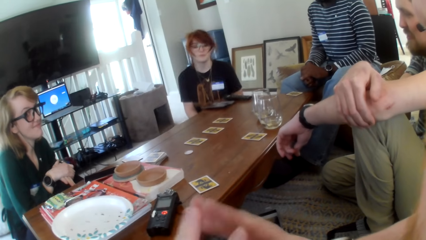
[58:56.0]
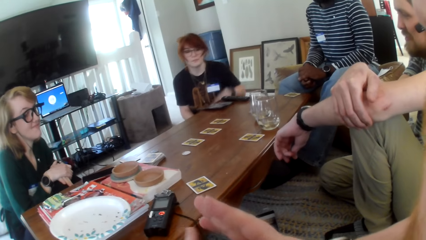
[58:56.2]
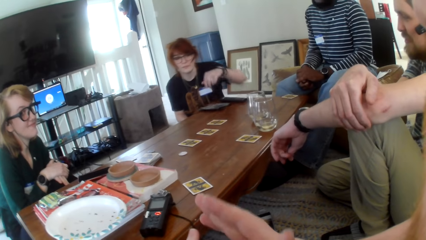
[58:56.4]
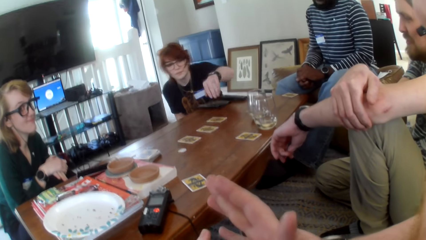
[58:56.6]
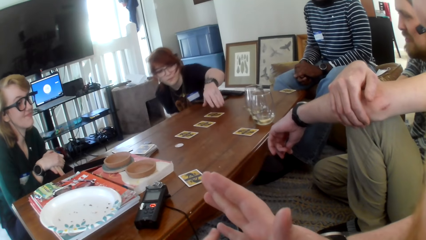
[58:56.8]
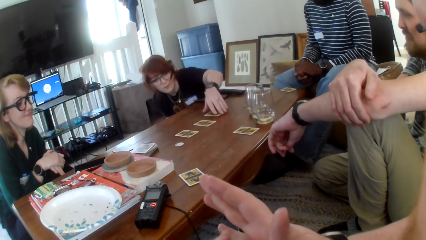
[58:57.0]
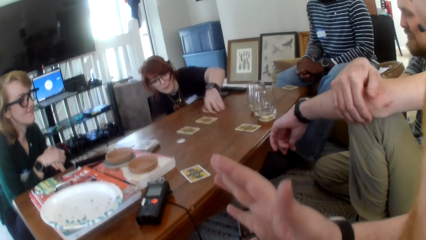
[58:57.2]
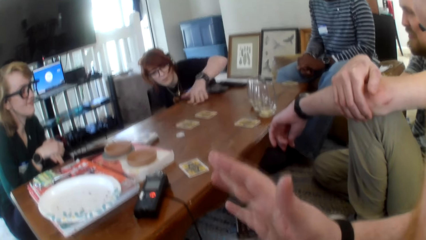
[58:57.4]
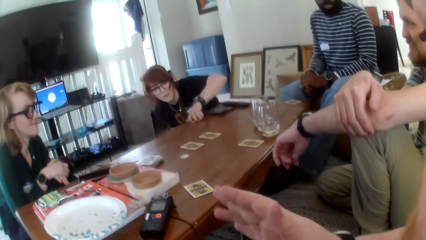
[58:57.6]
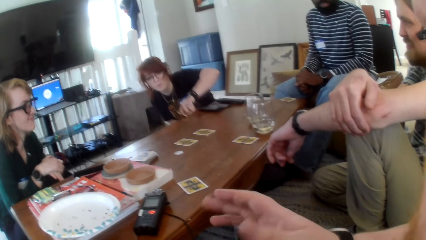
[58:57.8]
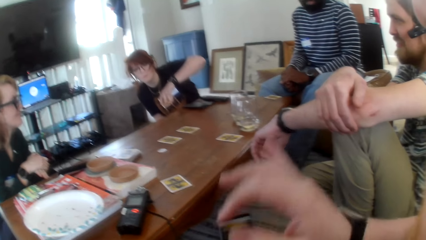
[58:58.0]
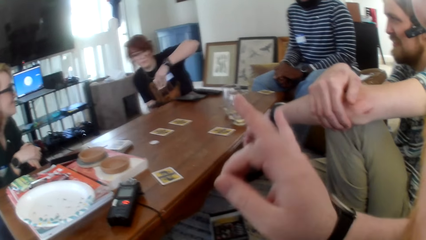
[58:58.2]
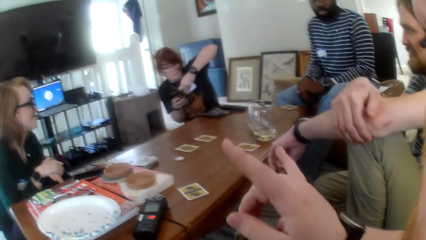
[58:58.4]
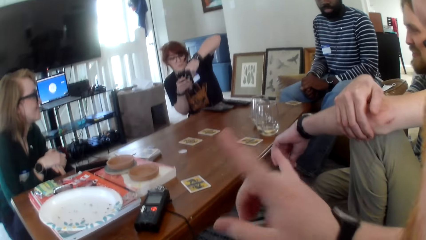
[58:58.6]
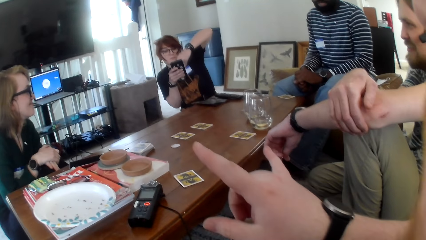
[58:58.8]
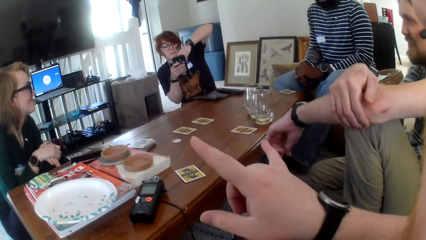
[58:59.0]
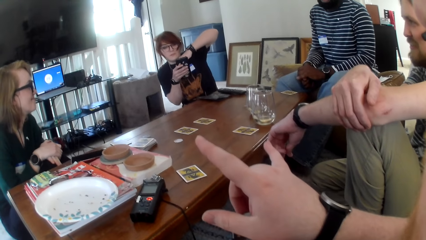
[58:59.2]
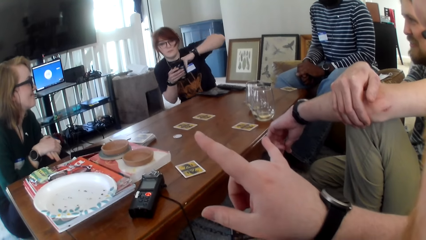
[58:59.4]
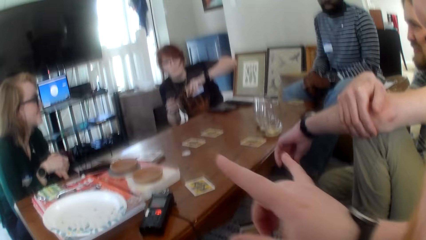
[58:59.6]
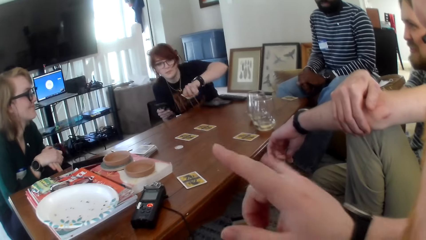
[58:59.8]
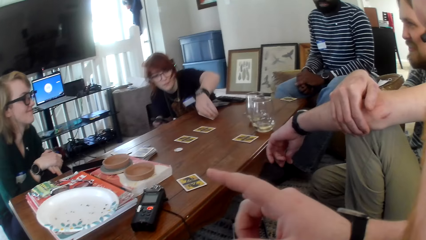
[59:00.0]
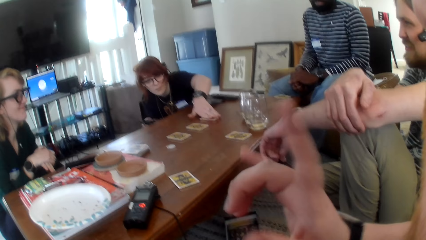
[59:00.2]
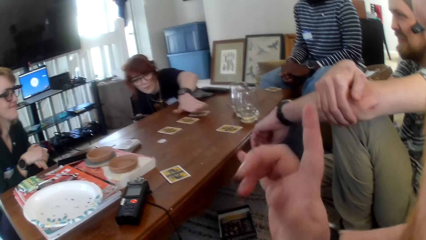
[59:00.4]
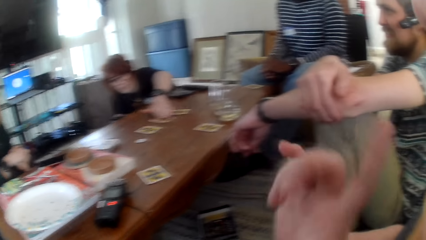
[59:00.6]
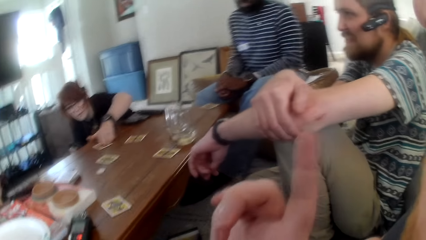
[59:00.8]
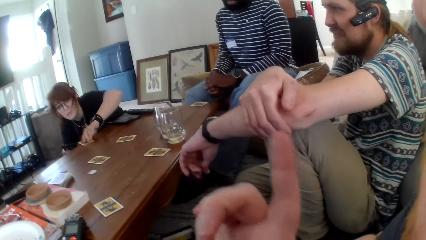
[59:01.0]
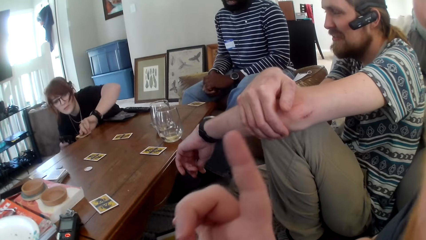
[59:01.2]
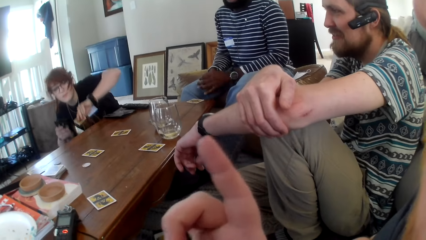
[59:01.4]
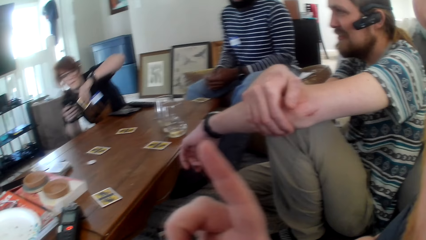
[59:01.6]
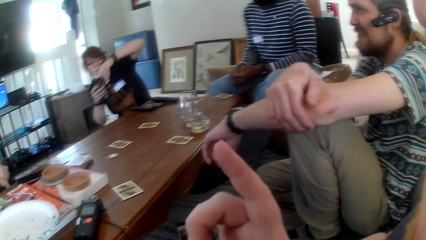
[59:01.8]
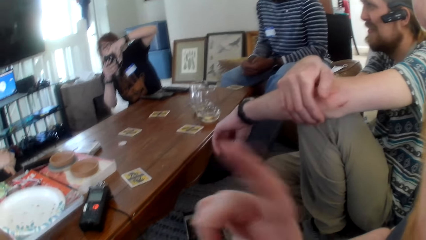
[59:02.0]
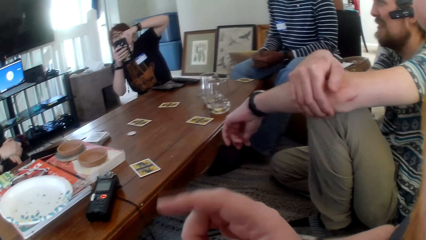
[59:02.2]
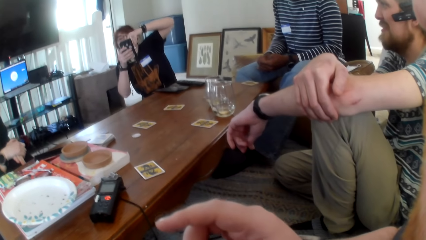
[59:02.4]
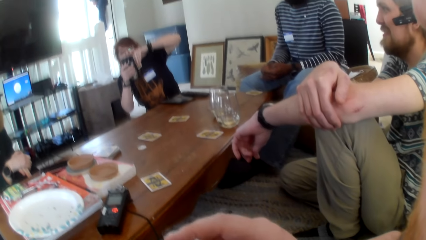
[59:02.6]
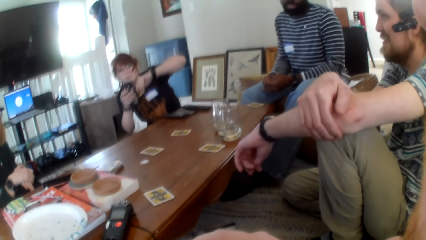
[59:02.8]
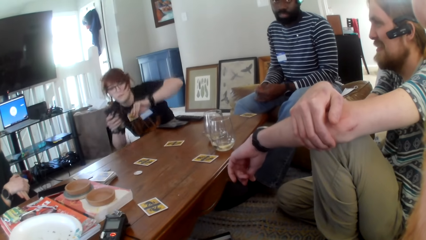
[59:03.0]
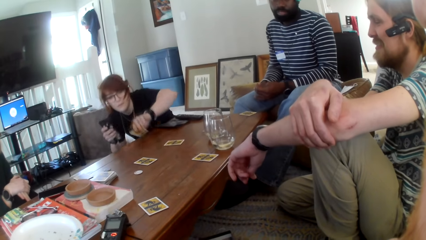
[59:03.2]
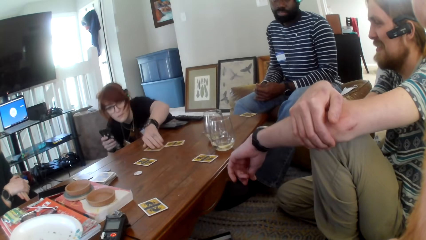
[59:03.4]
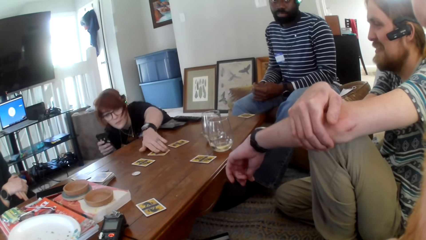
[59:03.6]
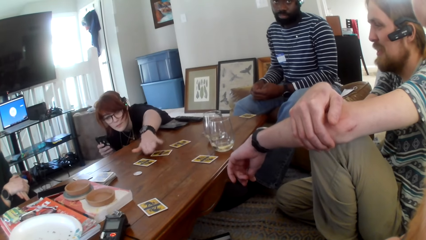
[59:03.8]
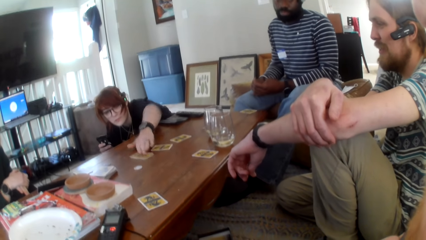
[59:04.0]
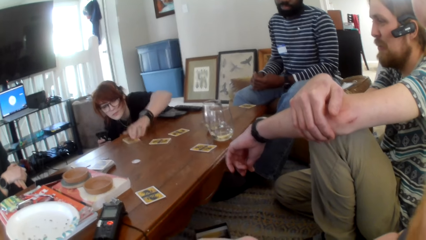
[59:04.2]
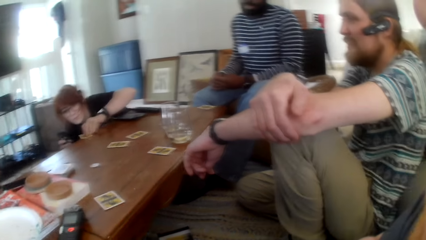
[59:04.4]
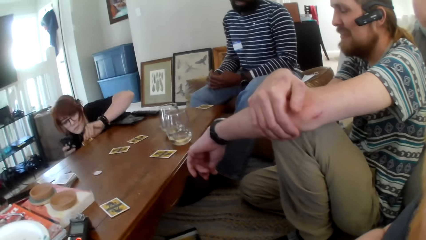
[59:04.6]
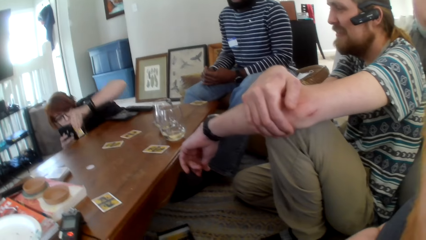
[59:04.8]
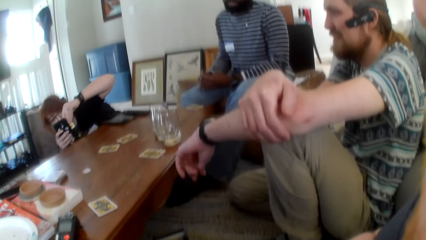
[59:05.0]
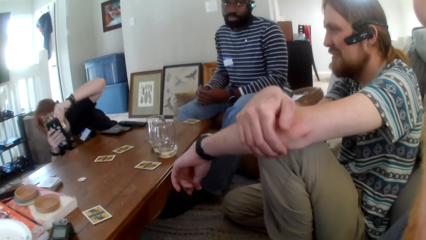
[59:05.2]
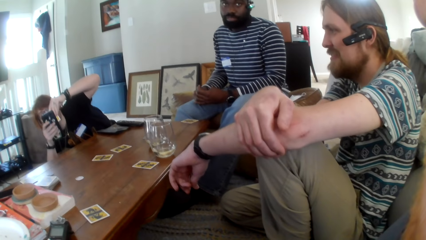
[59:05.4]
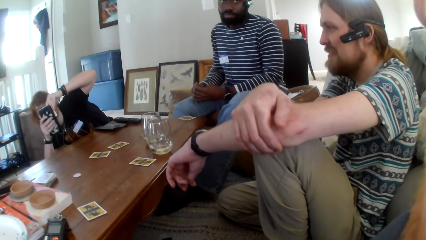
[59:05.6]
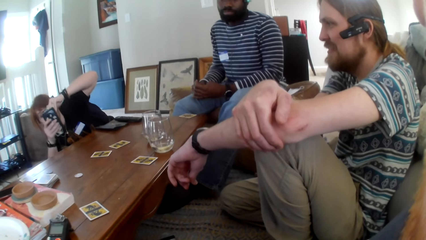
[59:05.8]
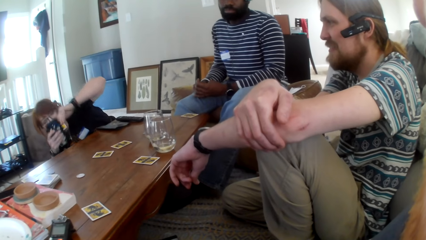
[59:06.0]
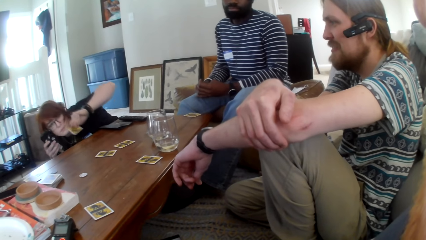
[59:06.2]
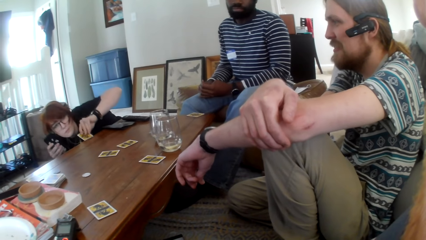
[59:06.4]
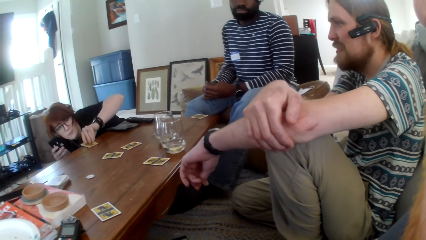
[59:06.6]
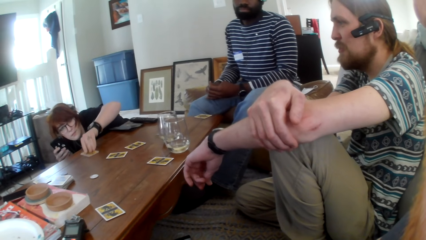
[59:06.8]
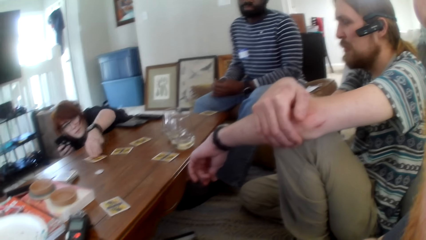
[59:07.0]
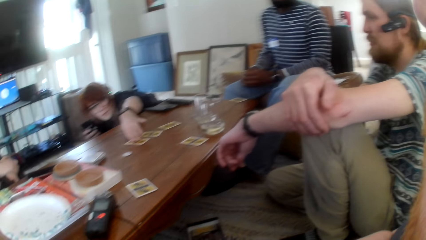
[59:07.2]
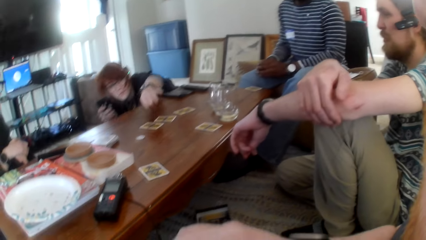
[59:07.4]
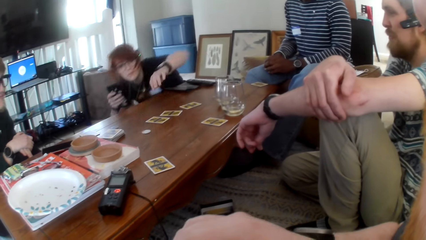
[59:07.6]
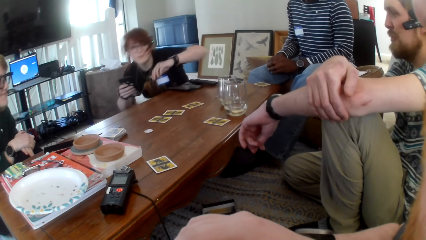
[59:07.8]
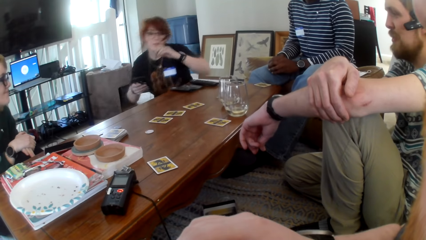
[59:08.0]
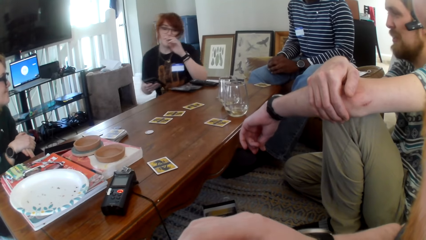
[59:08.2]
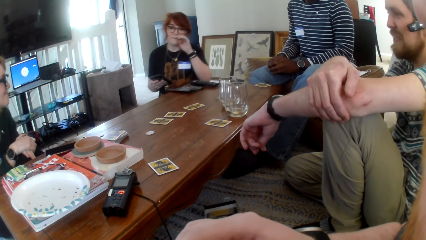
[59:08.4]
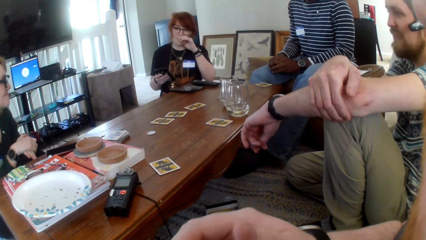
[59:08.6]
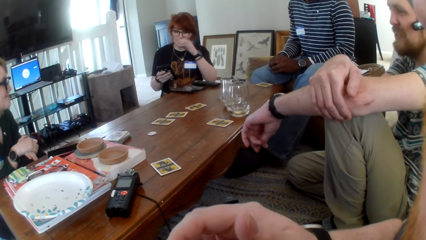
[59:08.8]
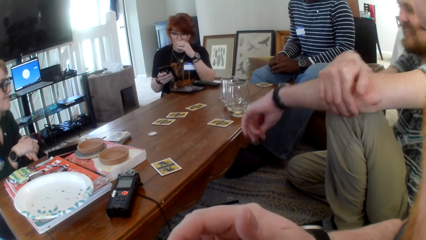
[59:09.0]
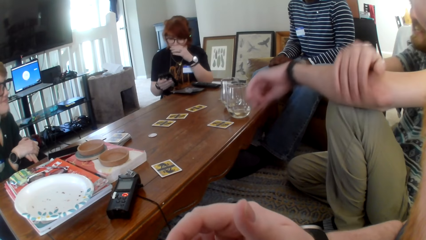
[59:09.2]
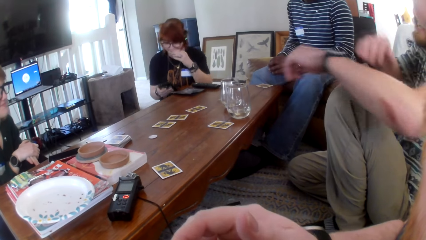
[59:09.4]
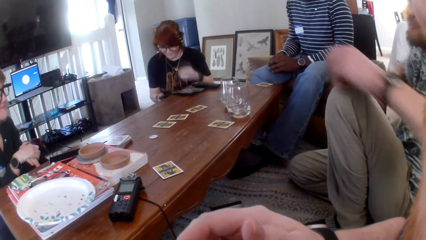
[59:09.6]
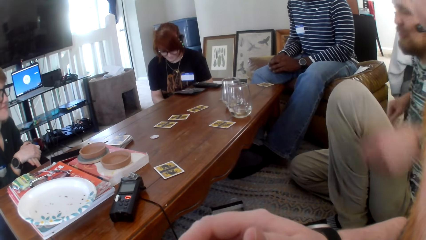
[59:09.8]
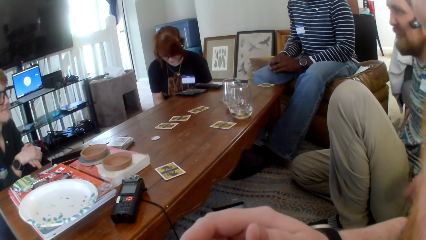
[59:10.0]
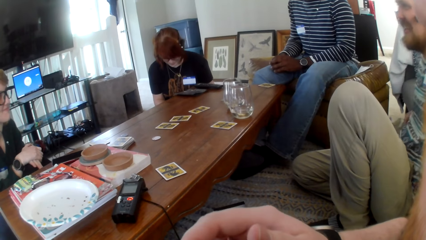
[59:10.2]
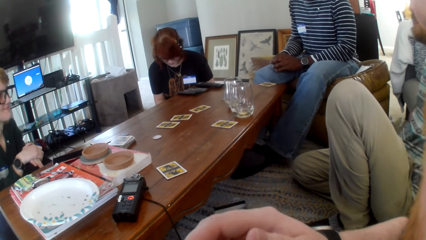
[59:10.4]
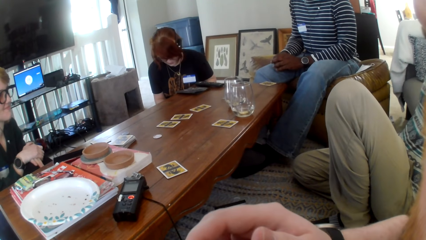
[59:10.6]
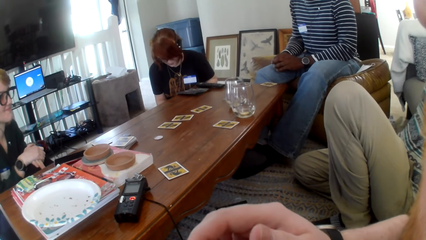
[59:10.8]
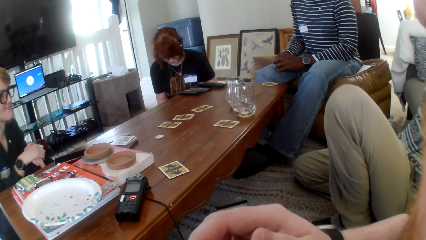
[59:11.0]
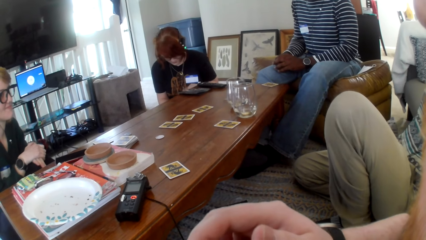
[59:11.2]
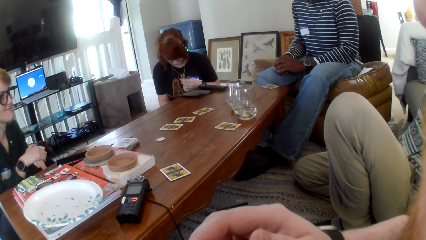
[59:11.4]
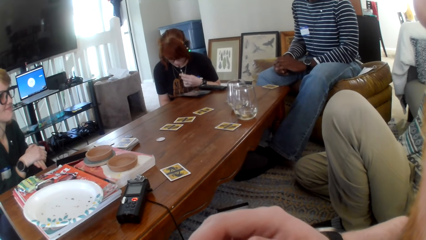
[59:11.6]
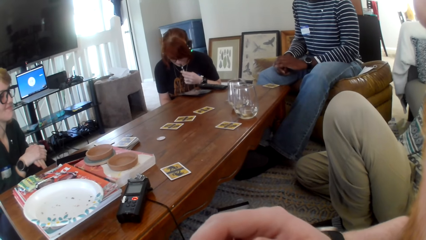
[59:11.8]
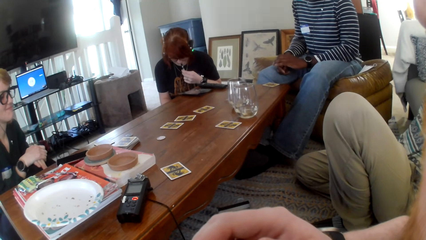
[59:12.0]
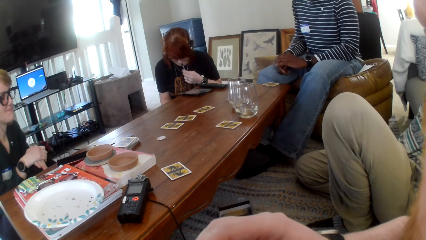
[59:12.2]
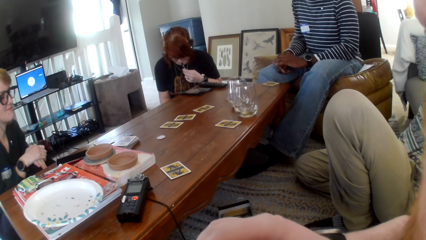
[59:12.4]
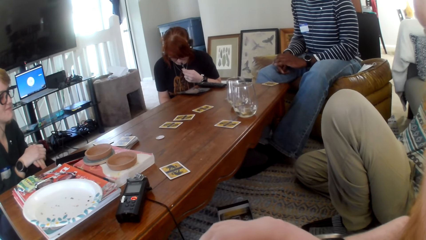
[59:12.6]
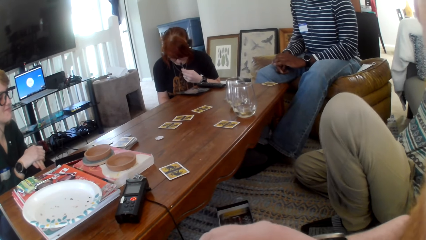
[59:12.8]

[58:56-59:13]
A person picks a card on the table. The camera wearer shows a hand sign. The person places back the card on the table. The person picks the card on the table. The camera wearer shows a hand sign. The person places back the card on the table. The person picks the card on the table, places back the card on the table and rubs the nose. Another person leans back.
